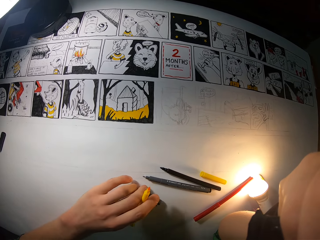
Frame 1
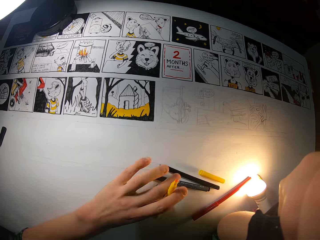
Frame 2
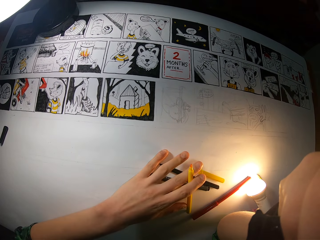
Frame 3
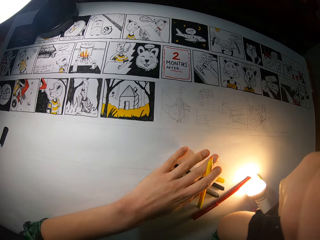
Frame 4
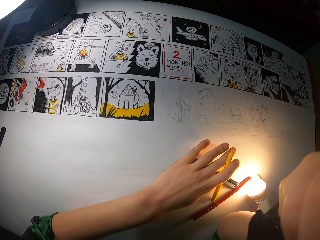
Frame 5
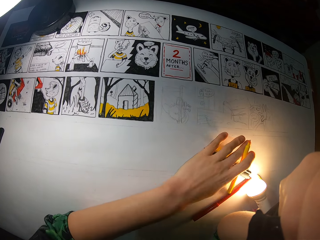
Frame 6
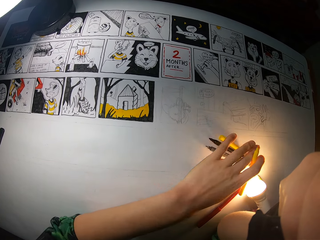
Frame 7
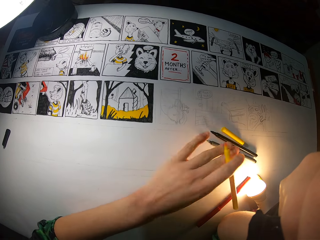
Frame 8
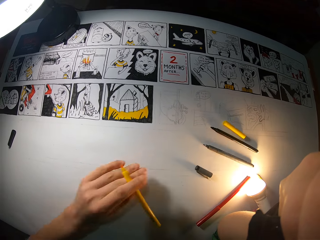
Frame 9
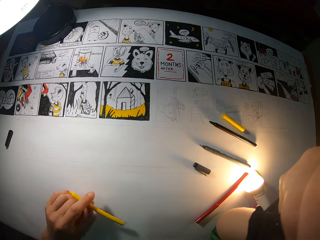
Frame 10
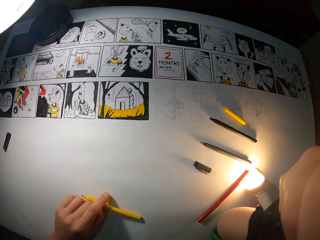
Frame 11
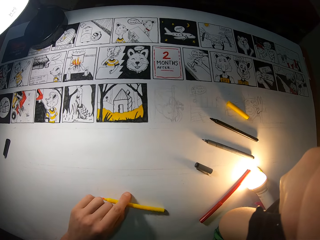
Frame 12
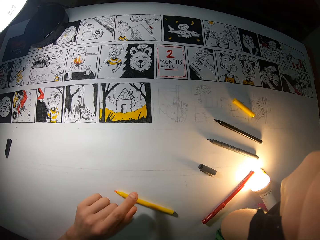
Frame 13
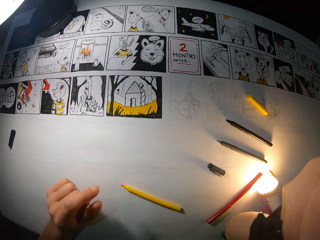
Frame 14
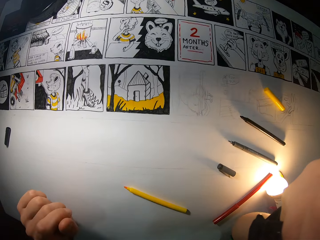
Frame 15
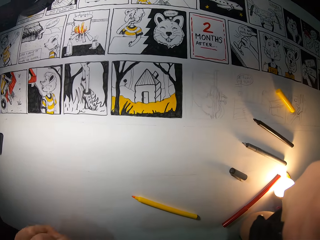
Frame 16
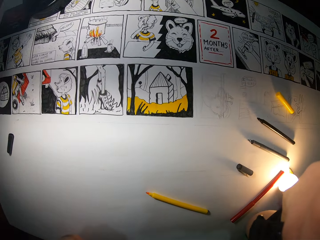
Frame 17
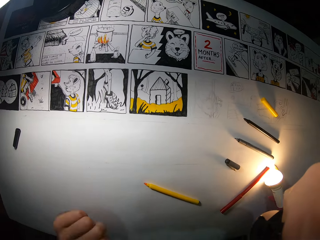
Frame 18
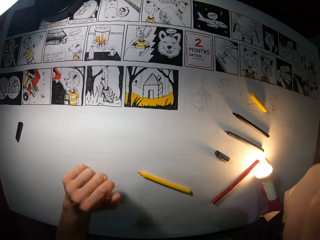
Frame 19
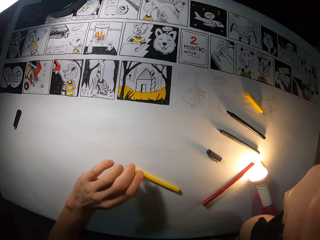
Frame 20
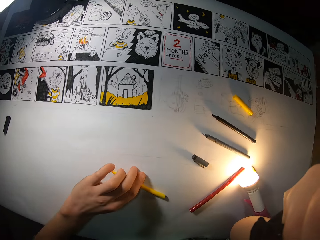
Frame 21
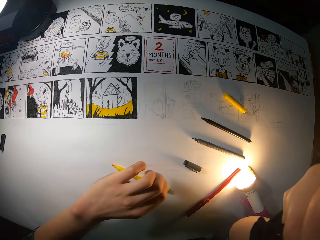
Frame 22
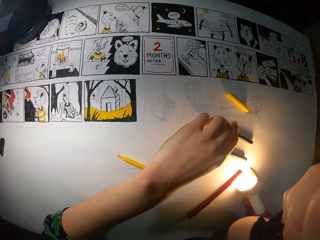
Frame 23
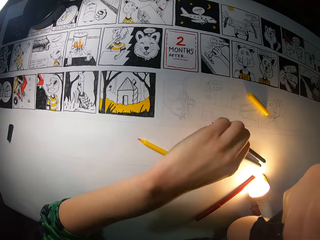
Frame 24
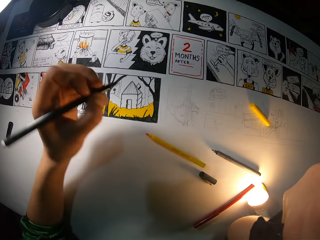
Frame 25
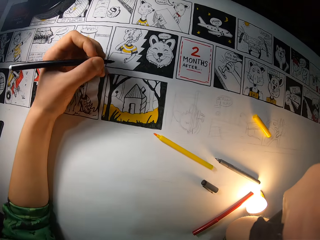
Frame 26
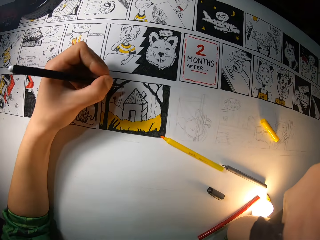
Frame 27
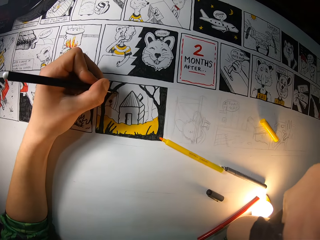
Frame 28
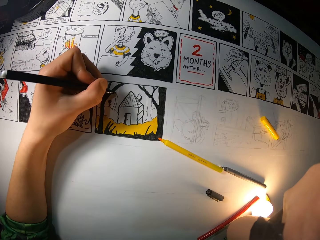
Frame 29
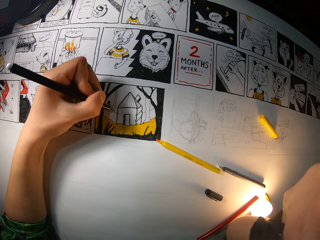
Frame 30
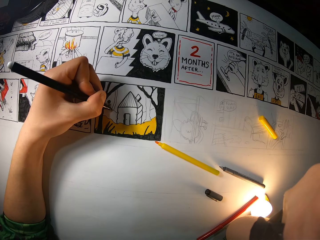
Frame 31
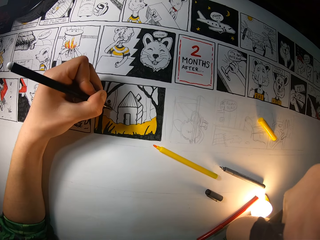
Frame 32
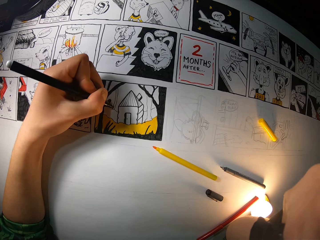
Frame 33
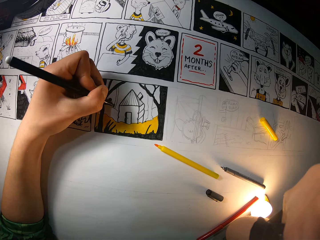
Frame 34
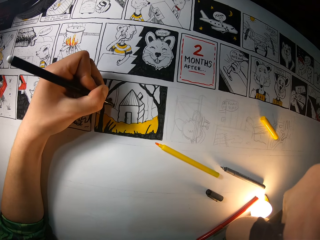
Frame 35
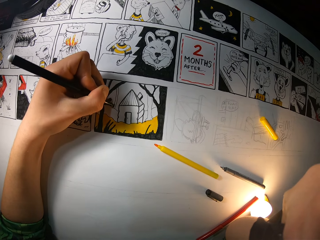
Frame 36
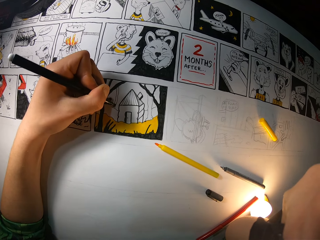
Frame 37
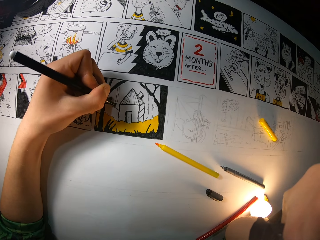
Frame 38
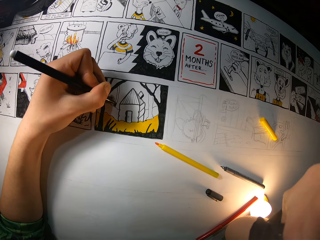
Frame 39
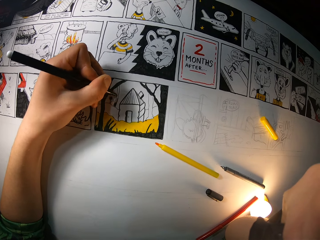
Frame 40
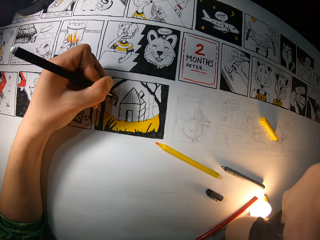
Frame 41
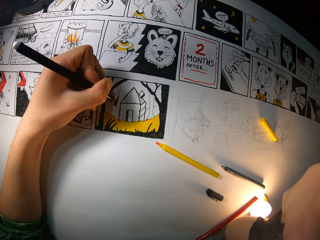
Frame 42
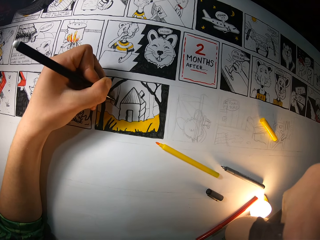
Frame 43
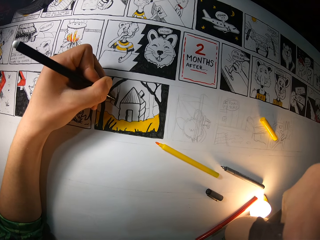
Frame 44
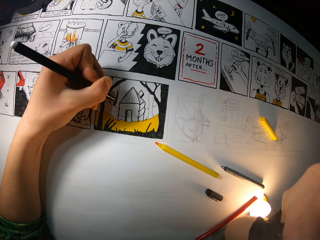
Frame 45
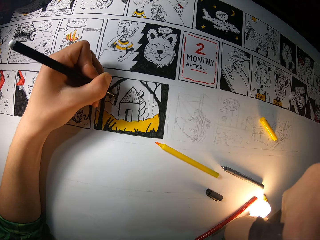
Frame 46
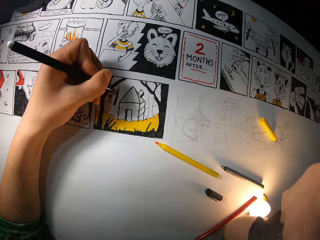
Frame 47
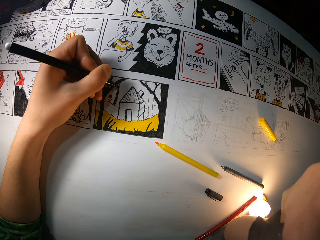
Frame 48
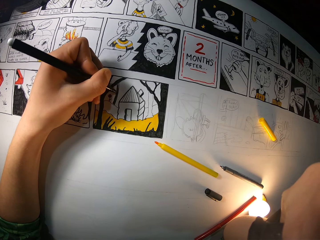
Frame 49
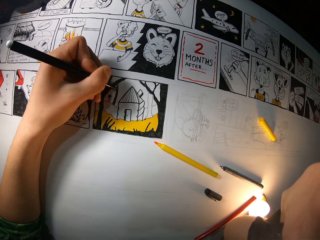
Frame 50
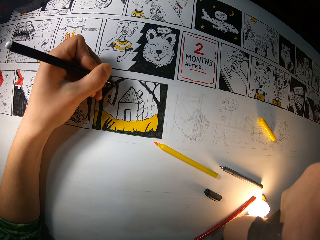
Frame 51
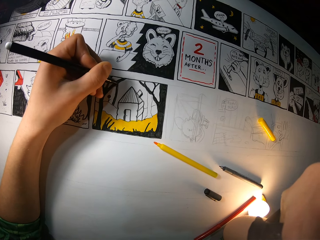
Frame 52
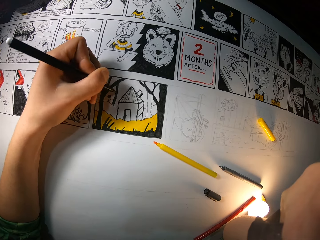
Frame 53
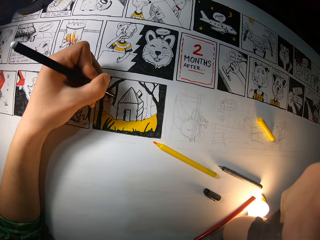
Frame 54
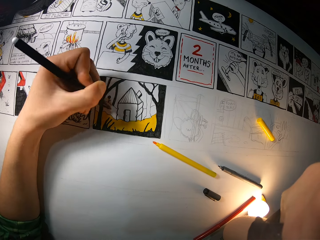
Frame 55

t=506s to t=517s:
The camera wearer adjusts some coloring markers and drawing pens on the drawing sheet with her left hand. She pushes the drawing pen away. She drops the yellow marker on the drawing sheet with her left hand. She moves the yellow marker on the drawing sheet with her left hand. She picks up the black marker from the drawing sheet with her left hand. She colors the drawing on the drawing sheet with the black marker in her left hand.

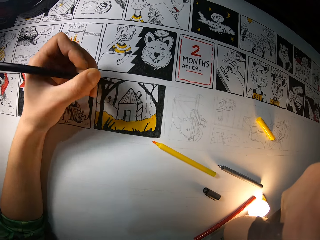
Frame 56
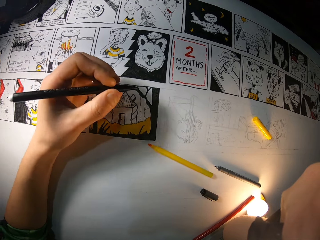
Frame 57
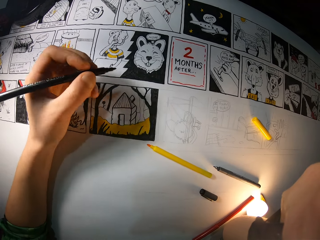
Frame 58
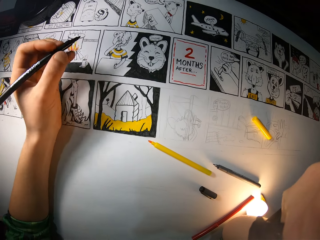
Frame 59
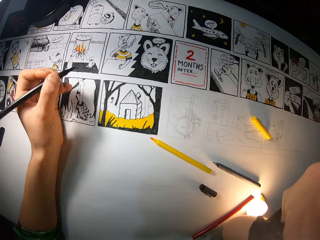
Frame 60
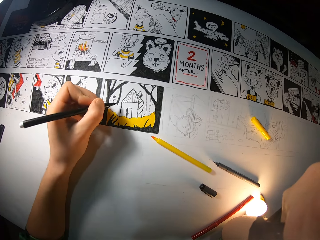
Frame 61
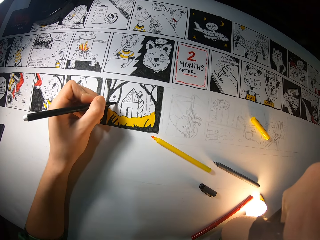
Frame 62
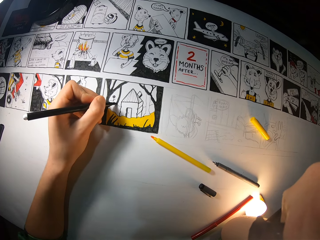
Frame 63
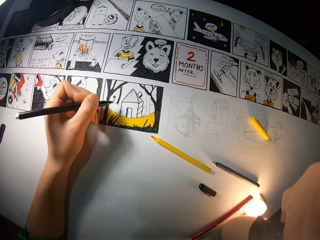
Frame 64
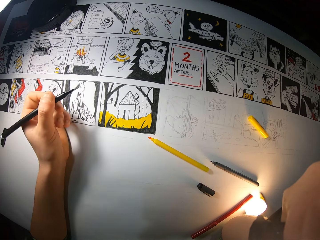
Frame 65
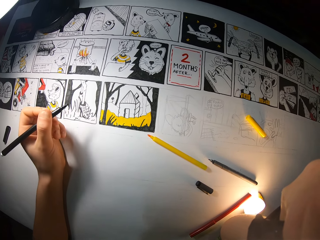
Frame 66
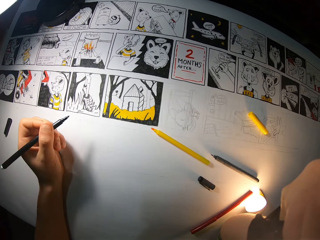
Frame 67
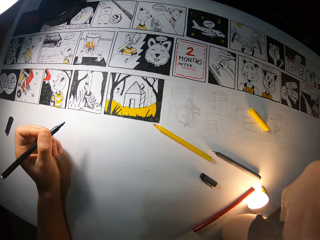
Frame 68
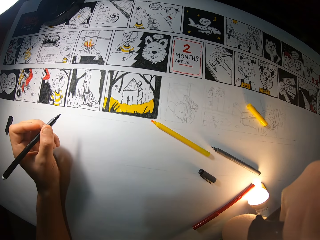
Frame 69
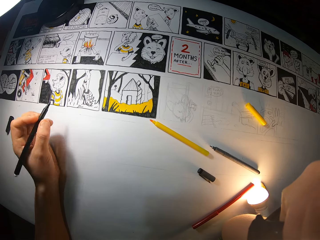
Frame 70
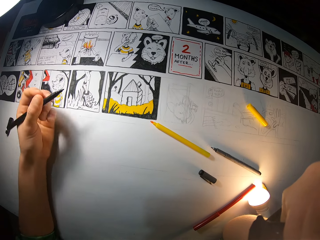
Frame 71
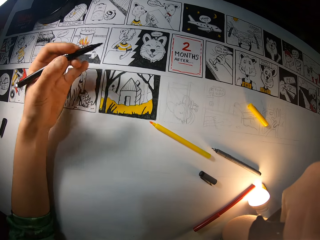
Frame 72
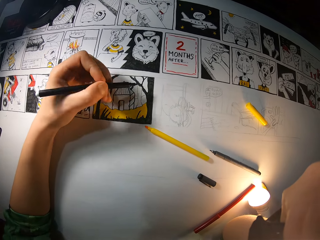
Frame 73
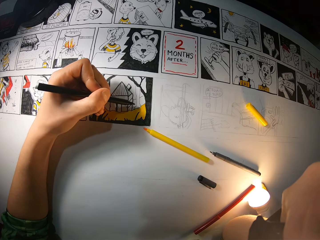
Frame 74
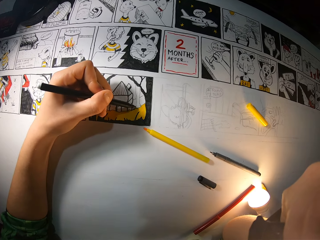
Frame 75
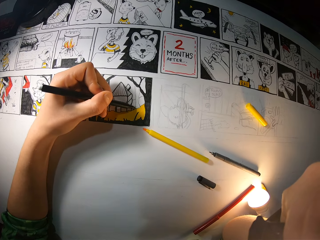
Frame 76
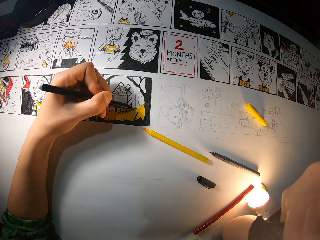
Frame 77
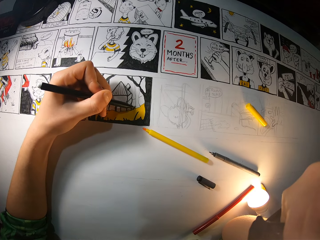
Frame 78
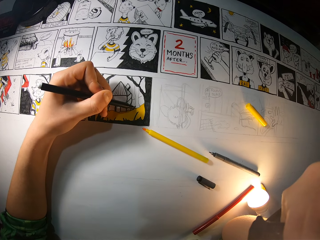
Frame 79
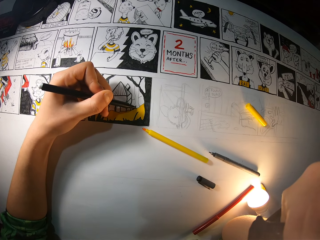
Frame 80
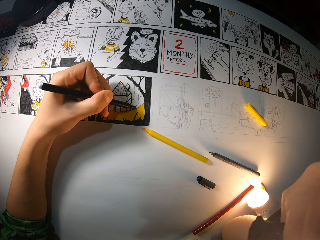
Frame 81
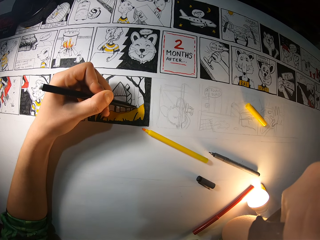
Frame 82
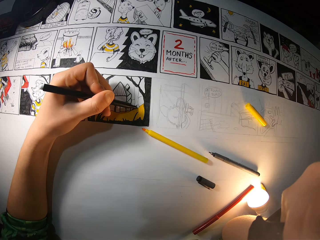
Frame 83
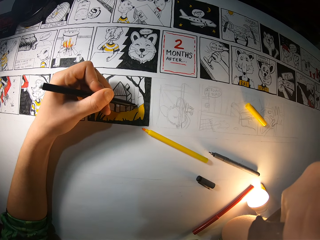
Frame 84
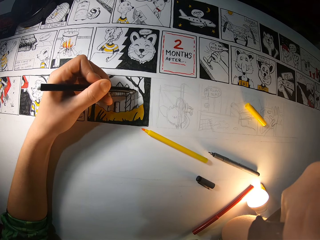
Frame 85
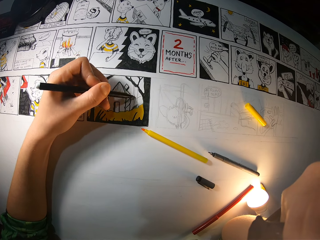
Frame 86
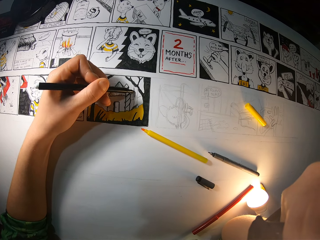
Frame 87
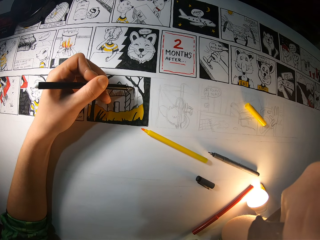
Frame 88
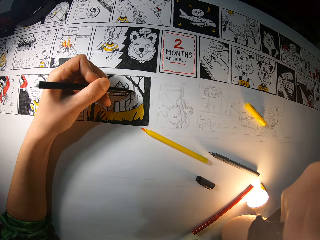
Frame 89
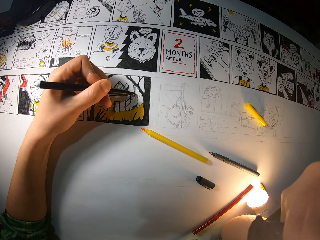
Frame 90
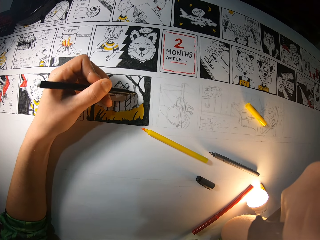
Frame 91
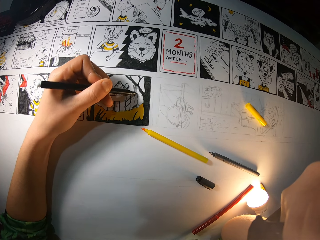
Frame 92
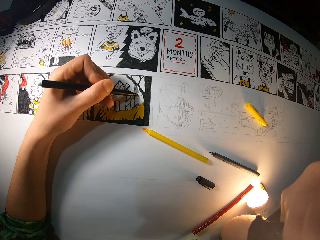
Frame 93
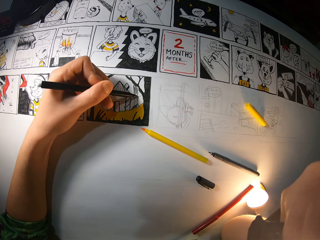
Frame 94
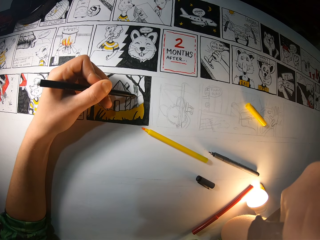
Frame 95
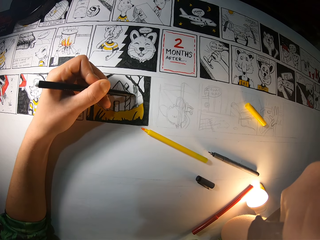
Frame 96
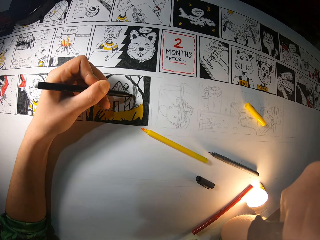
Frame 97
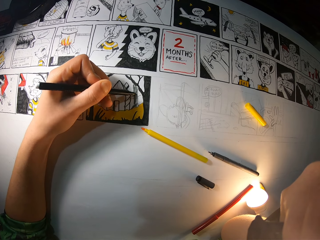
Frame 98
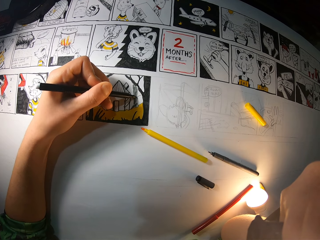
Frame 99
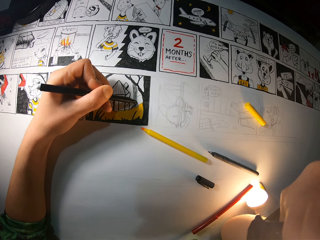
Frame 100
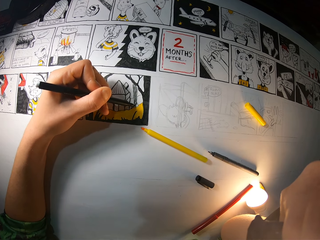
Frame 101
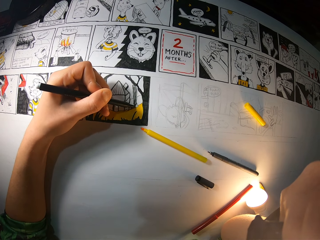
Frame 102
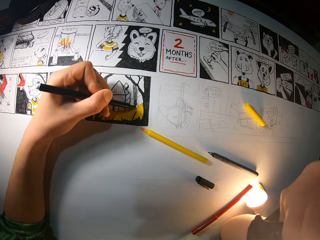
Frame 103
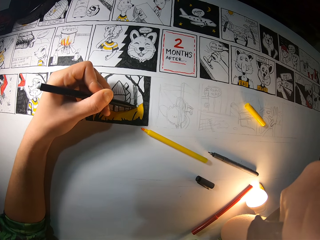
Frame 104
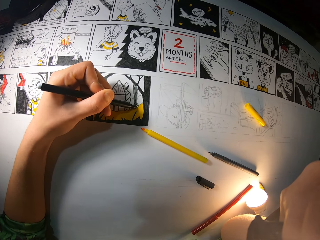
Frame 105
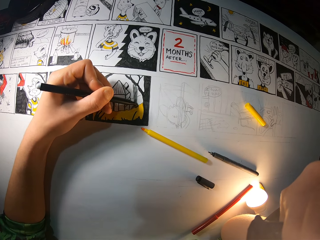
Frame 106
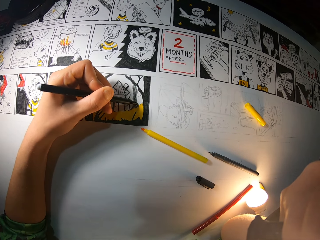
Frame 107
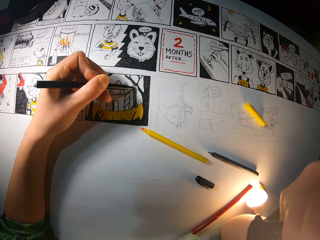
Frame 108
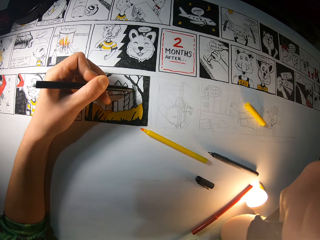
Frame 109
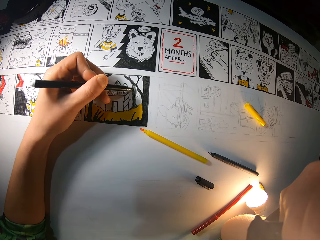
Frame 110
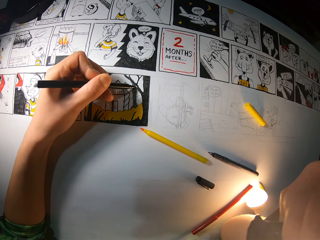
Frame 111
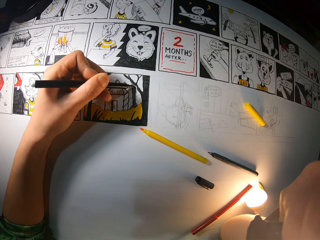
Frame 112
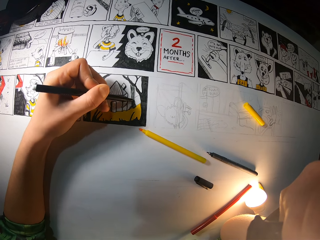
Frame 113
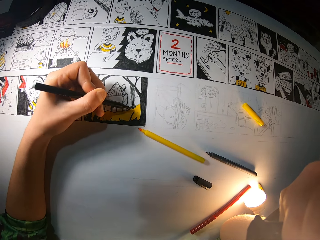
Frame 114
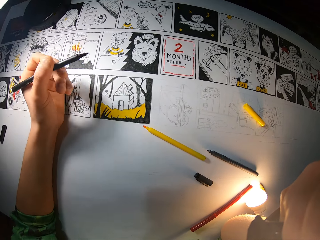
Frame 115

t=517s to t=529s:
The camera wearer lifts up the hand. They draw a picture.
